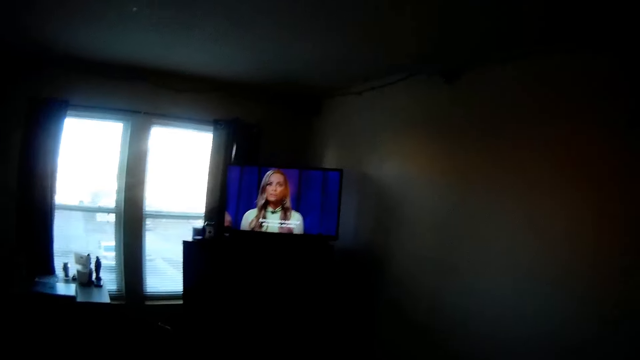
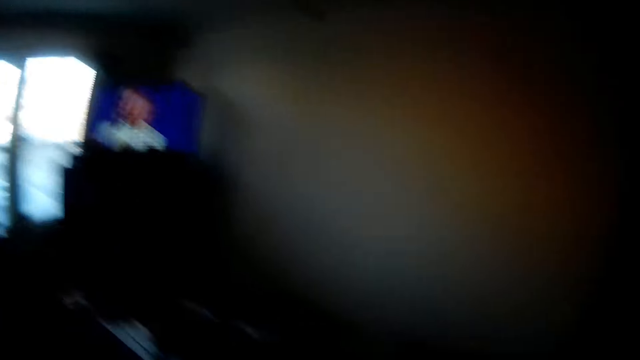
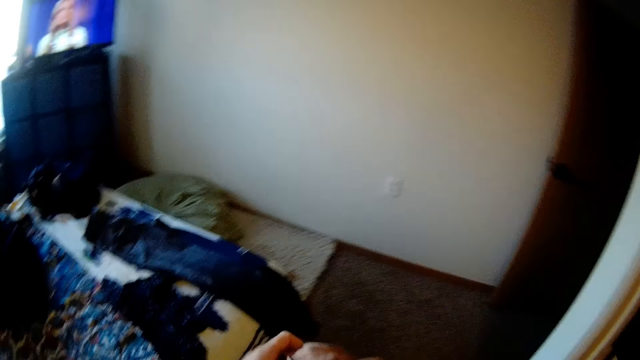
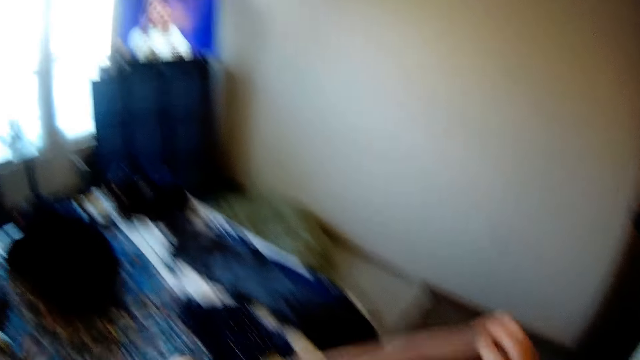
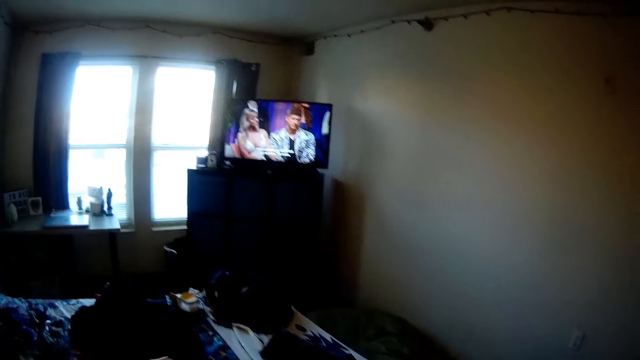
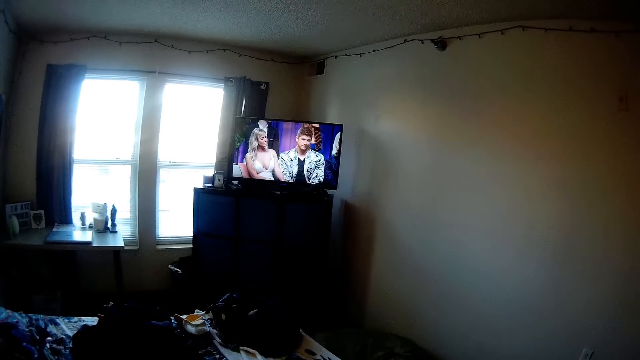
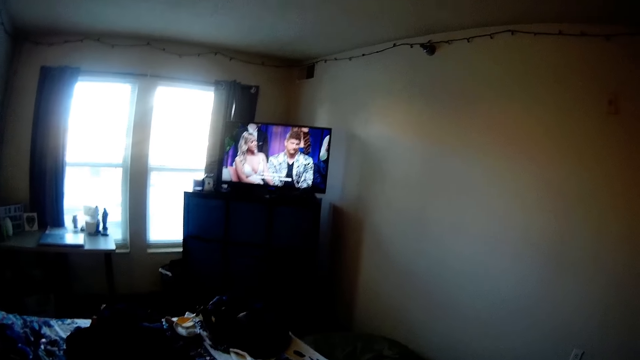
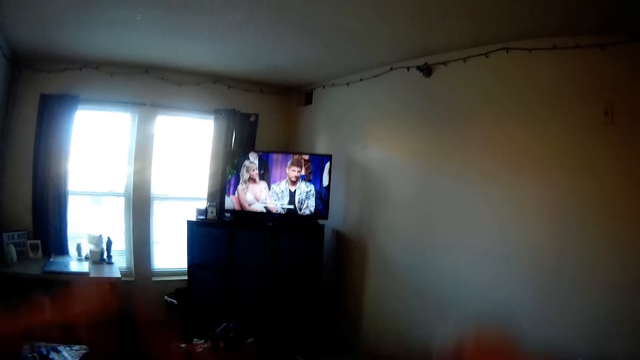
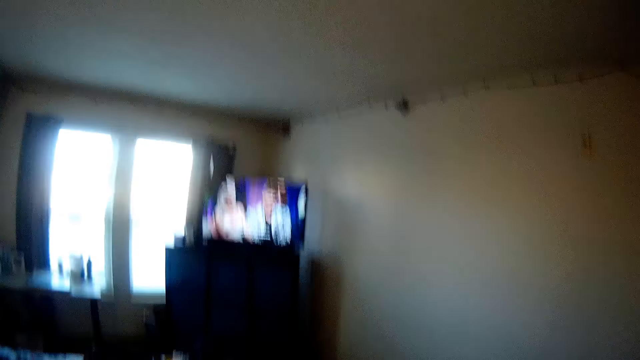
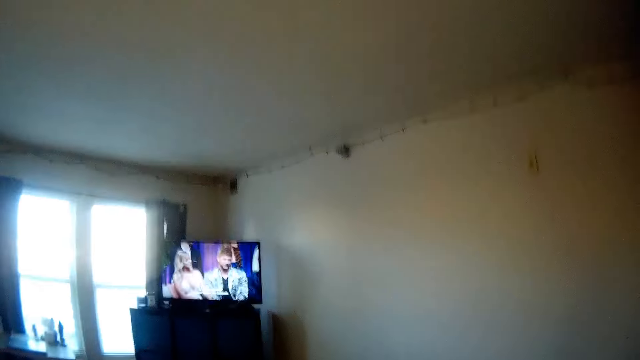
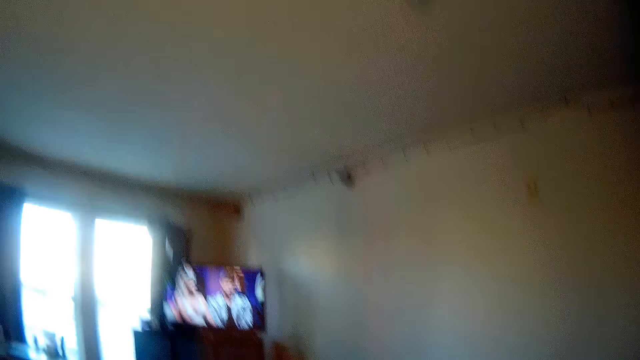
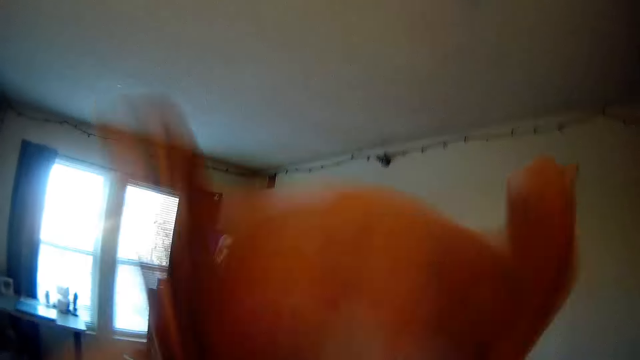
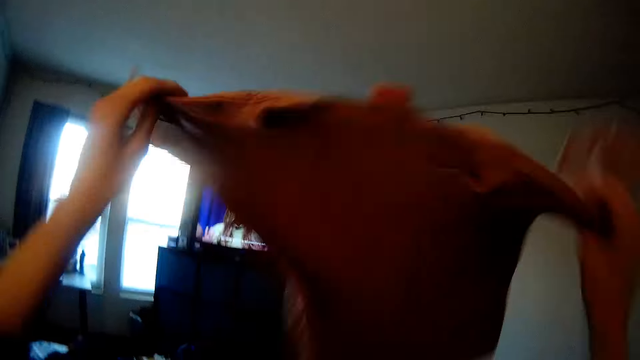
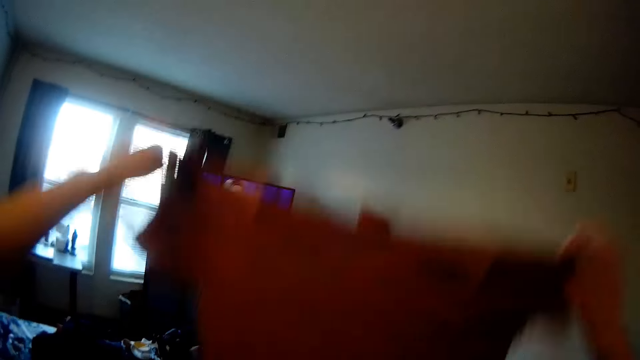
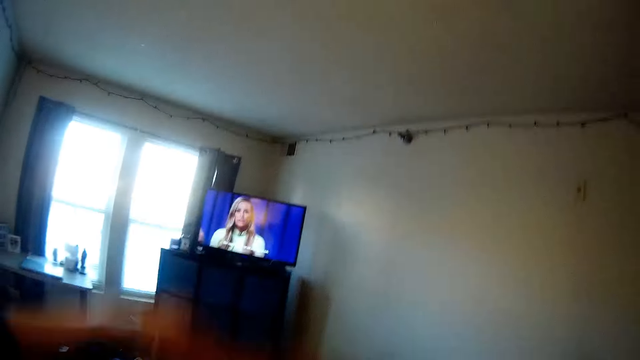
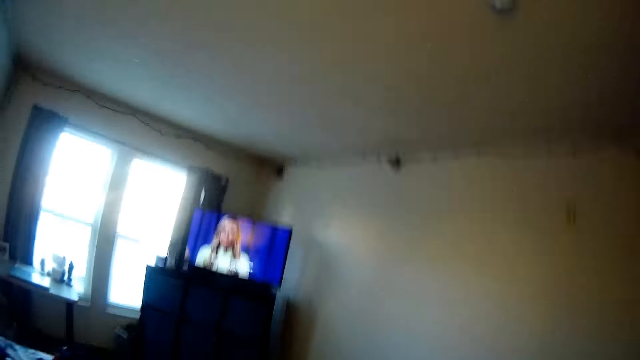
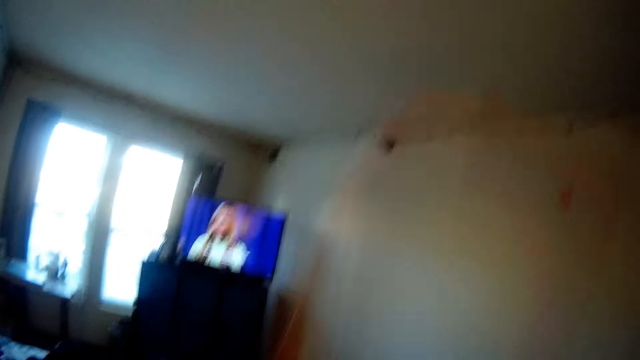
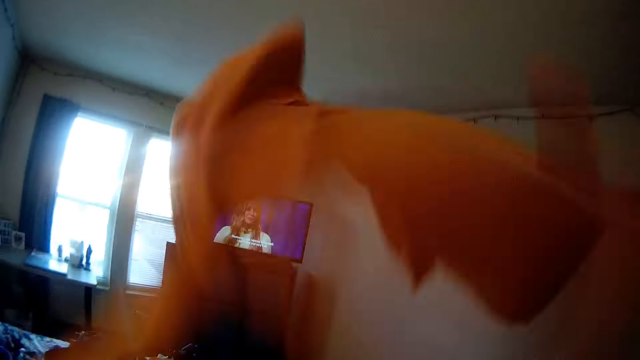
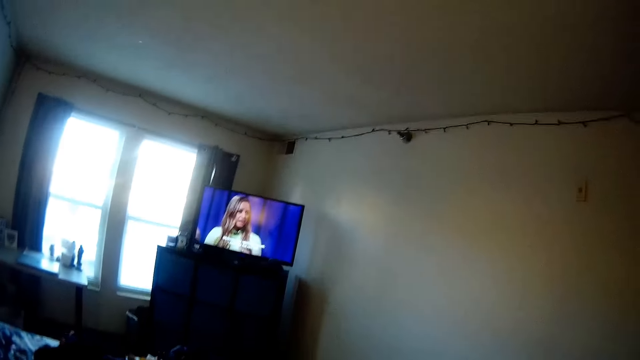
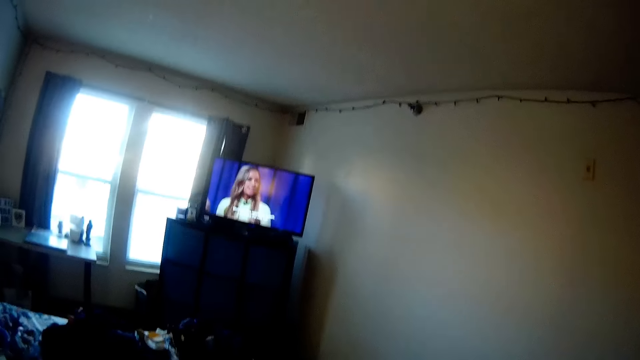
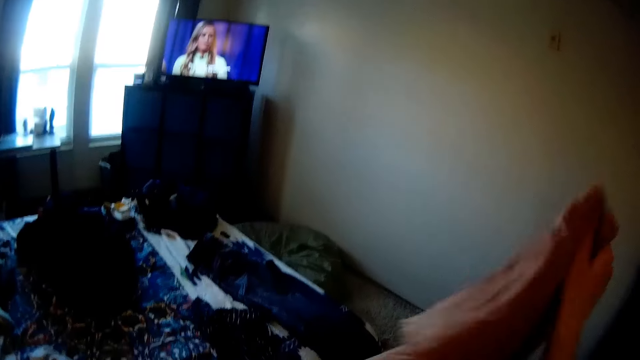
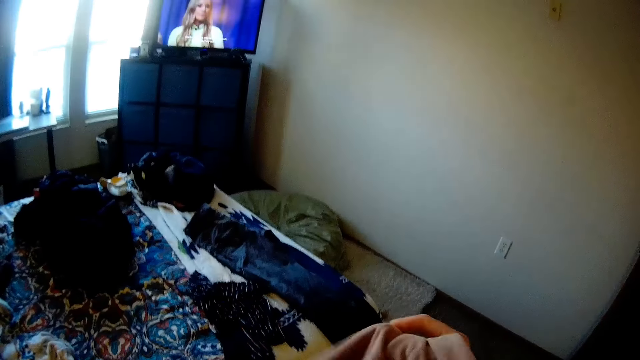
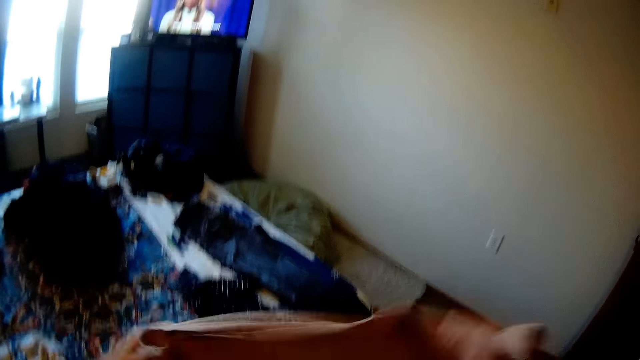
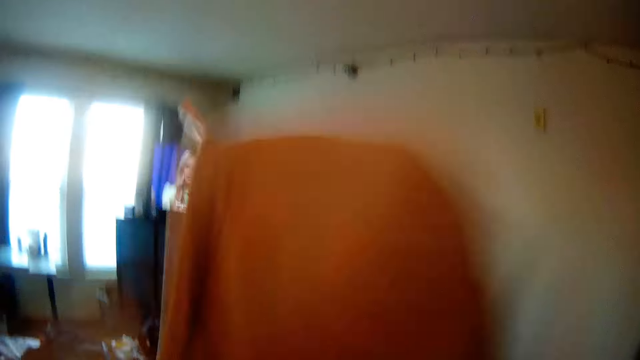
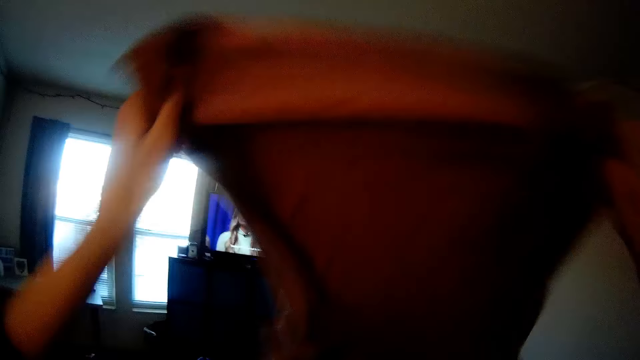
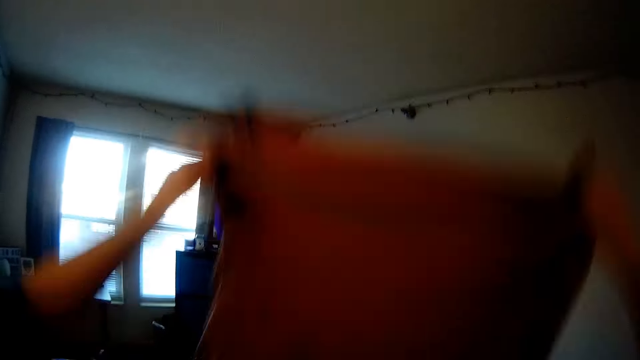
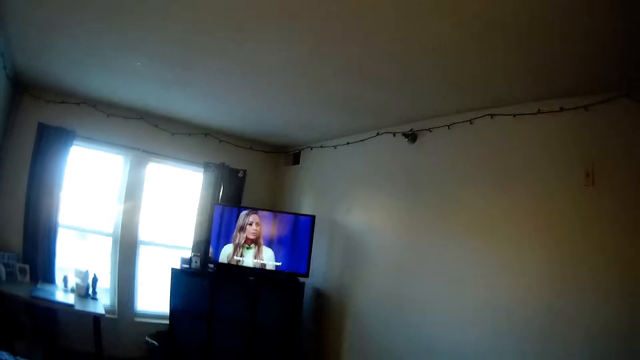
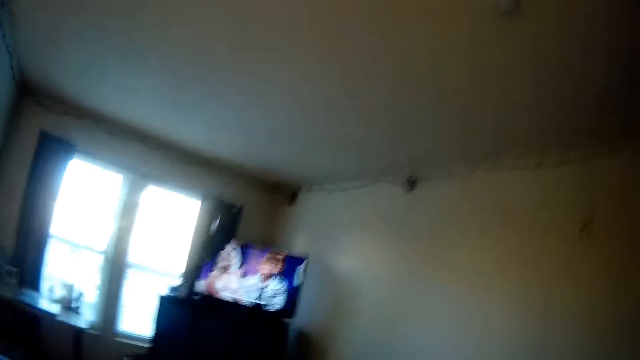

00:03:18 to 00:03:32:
The camera wearer watches the television. They hold the cloth. They flip the cloth several times. They hold the cloth again.

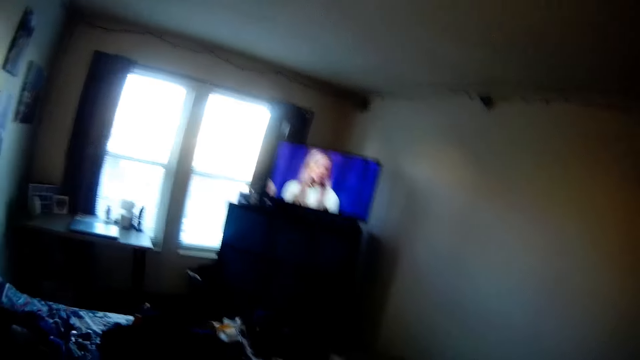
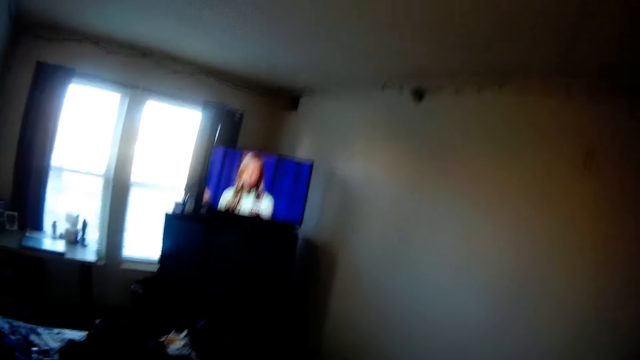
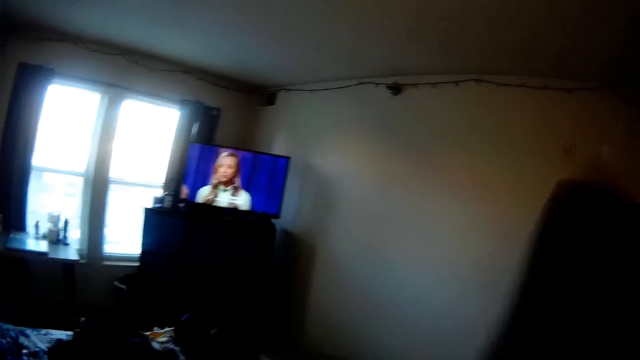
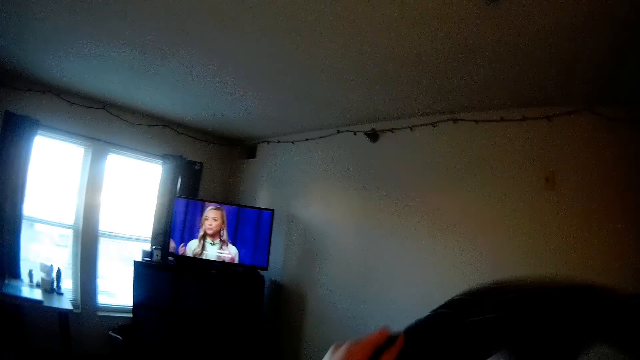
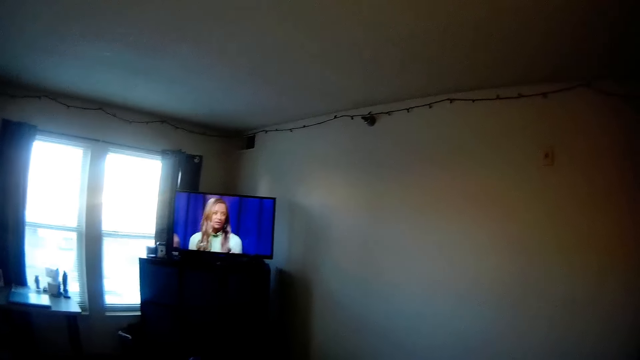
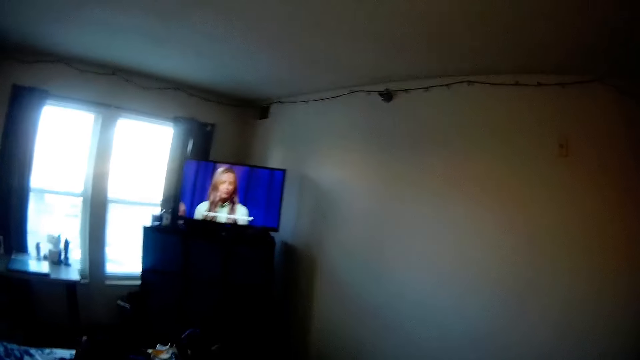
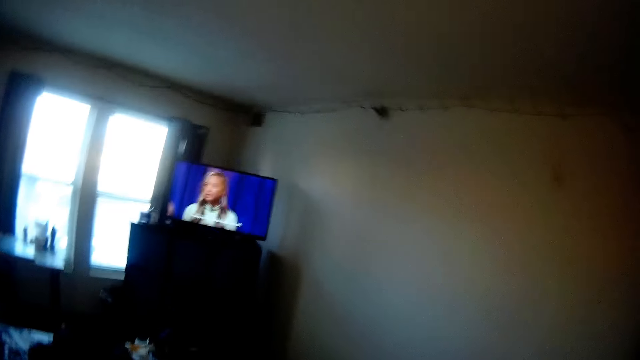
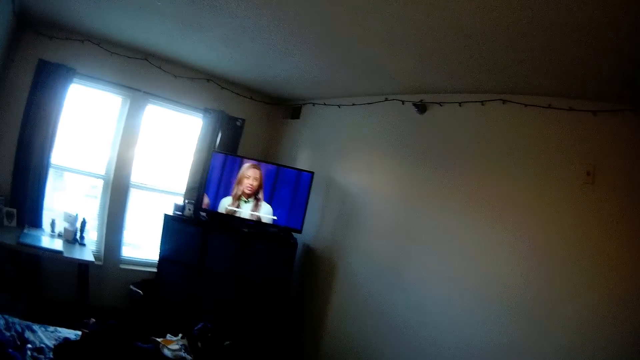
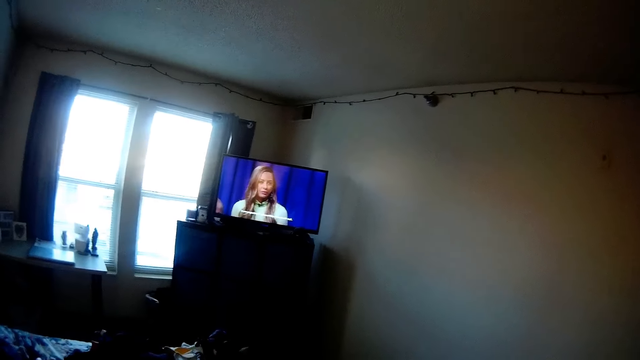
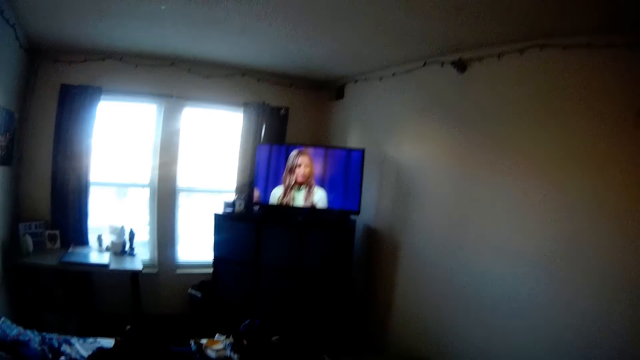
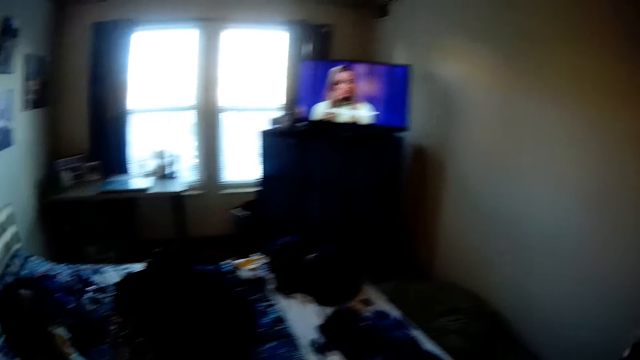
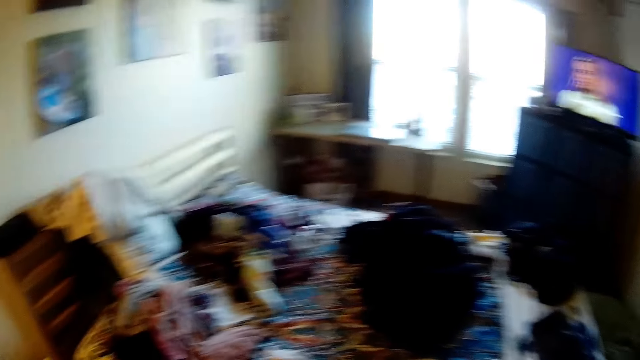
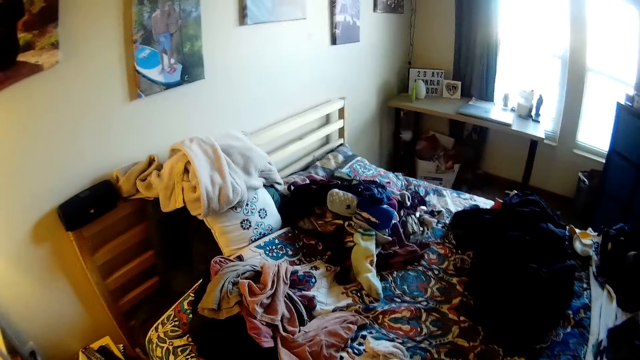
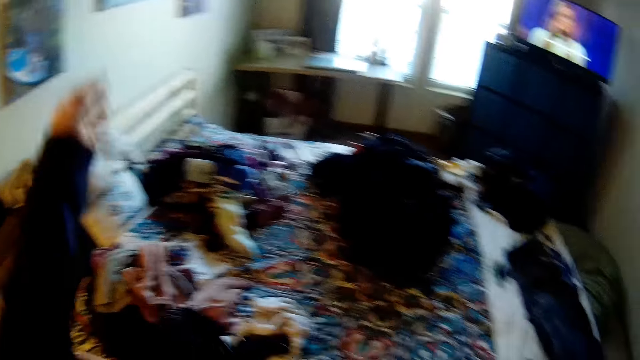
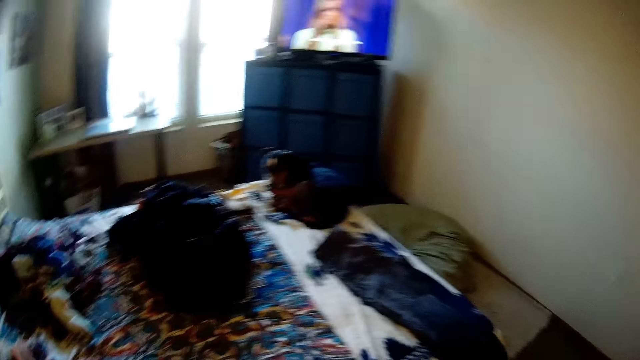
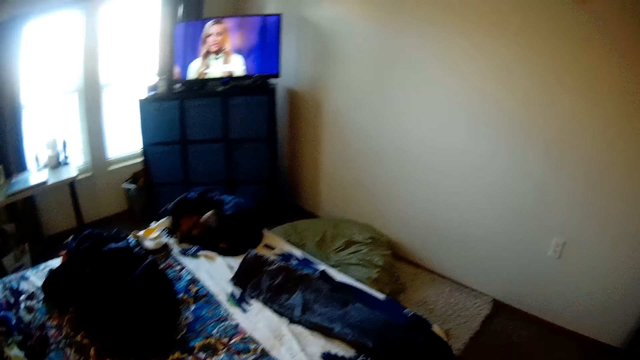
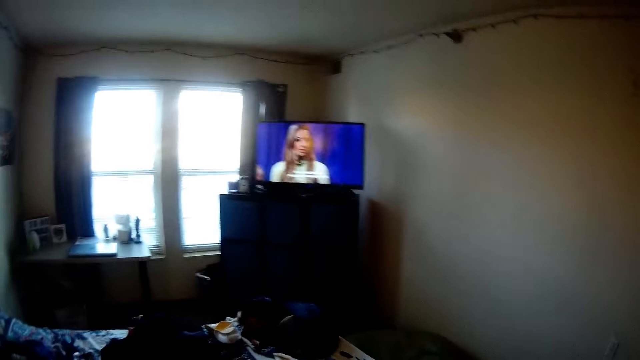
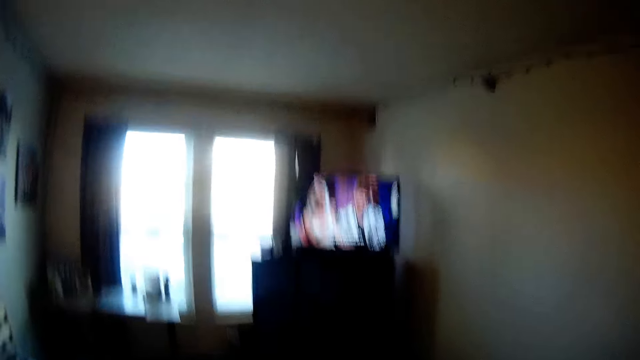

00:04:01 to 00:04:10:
The camera wearer looks at the television.
